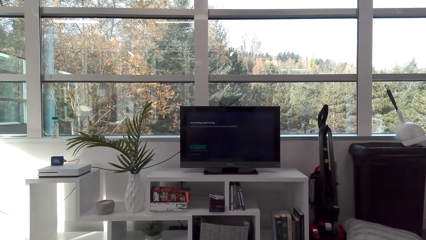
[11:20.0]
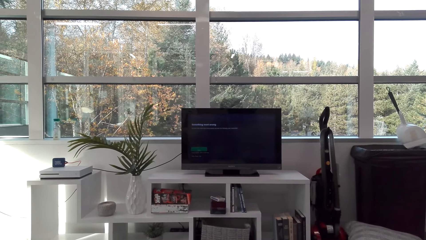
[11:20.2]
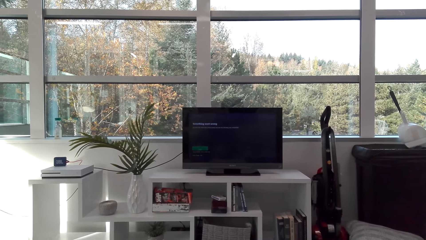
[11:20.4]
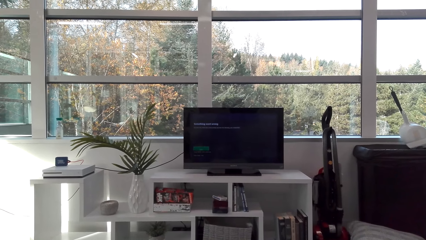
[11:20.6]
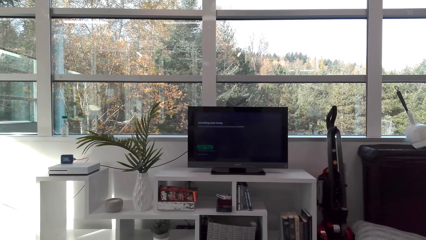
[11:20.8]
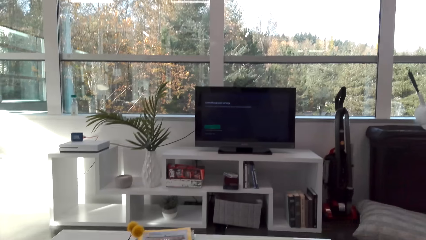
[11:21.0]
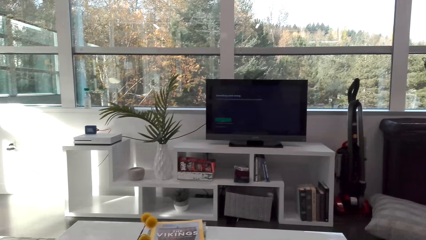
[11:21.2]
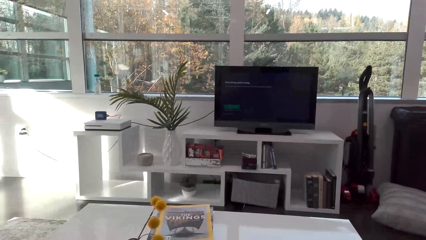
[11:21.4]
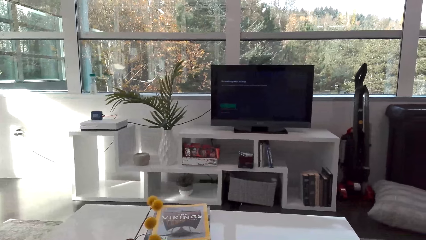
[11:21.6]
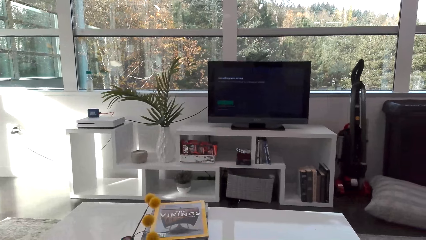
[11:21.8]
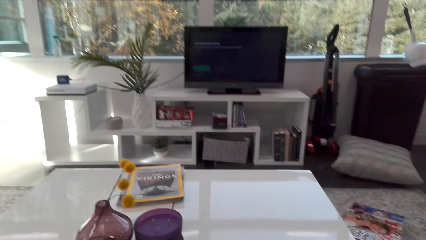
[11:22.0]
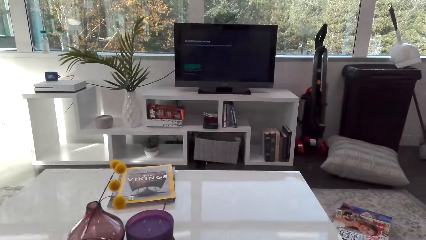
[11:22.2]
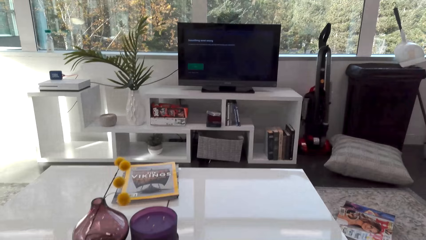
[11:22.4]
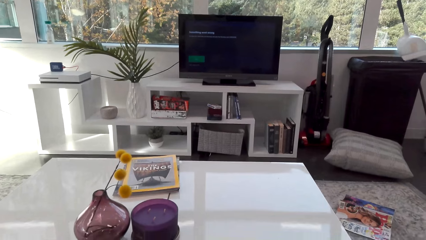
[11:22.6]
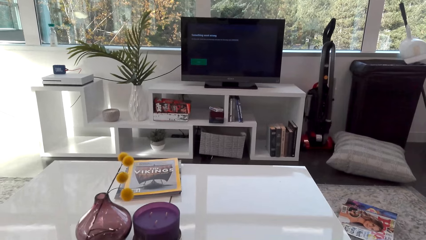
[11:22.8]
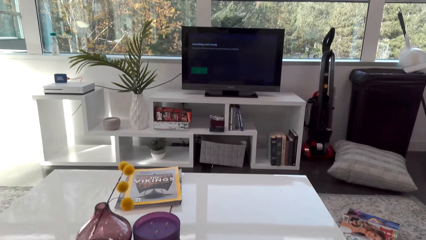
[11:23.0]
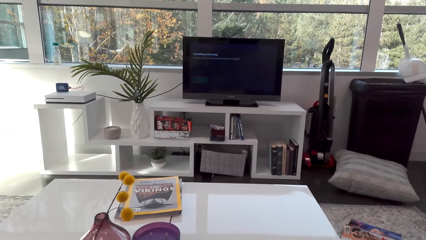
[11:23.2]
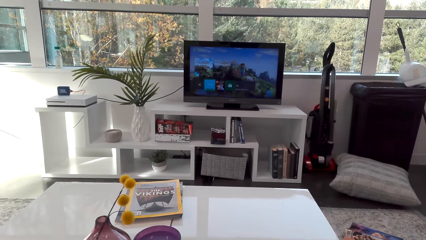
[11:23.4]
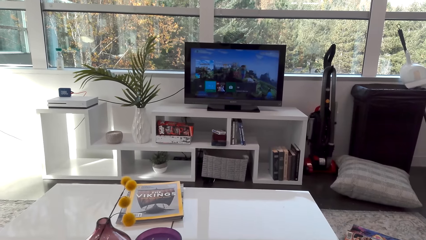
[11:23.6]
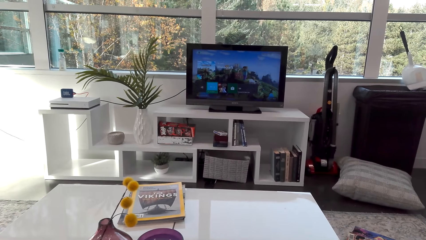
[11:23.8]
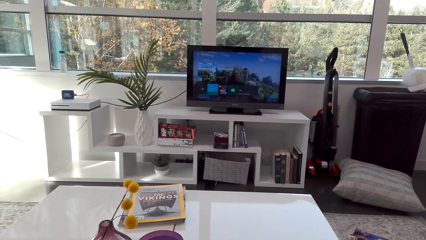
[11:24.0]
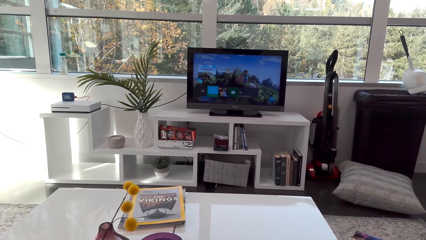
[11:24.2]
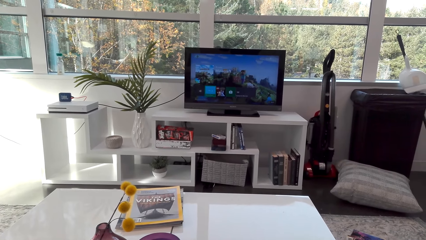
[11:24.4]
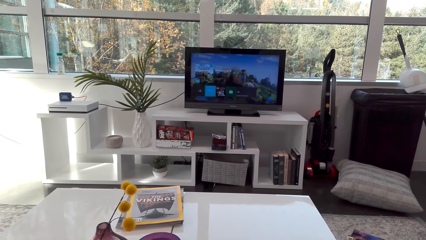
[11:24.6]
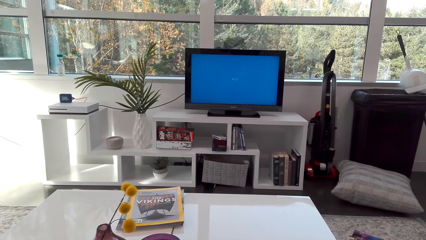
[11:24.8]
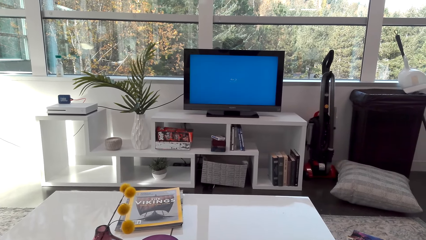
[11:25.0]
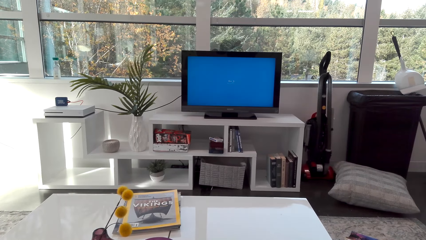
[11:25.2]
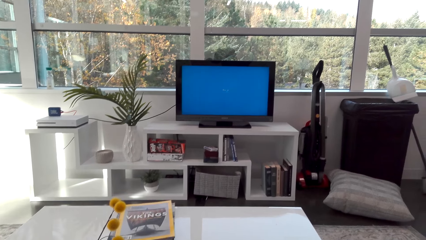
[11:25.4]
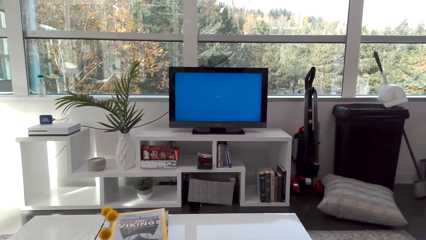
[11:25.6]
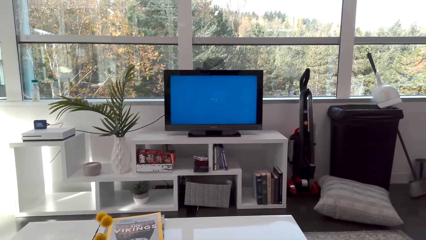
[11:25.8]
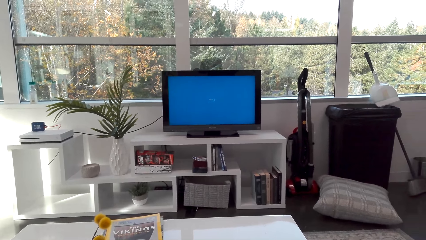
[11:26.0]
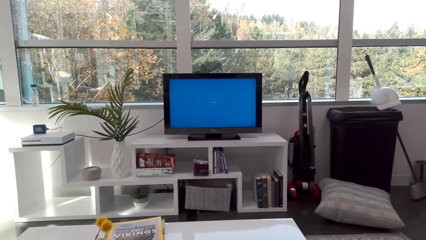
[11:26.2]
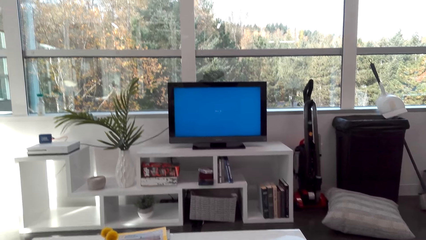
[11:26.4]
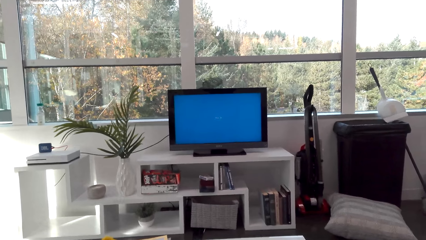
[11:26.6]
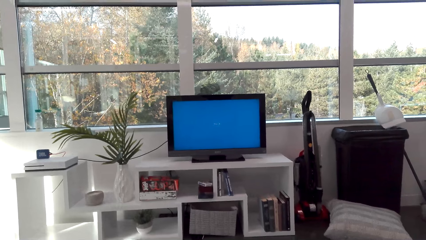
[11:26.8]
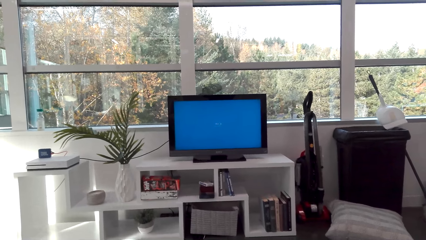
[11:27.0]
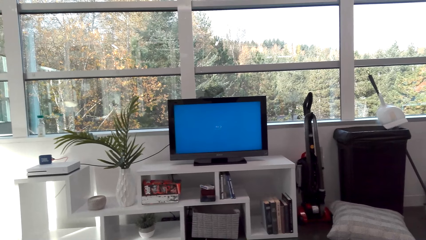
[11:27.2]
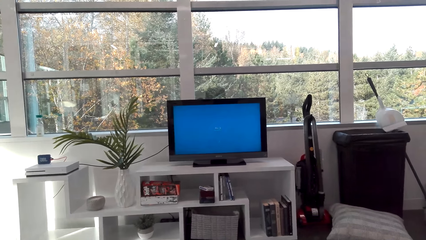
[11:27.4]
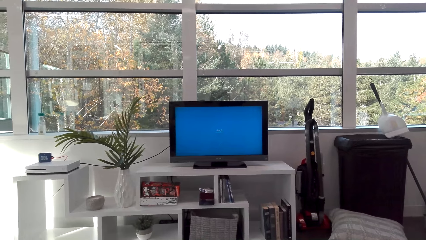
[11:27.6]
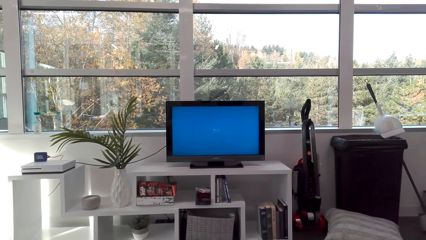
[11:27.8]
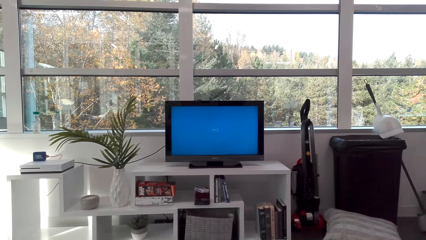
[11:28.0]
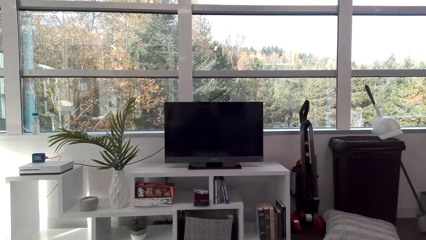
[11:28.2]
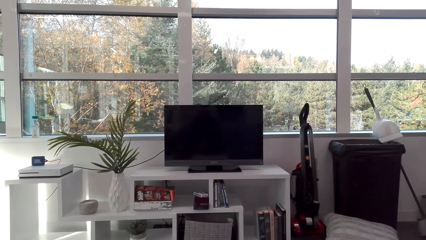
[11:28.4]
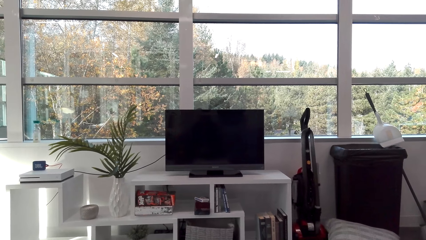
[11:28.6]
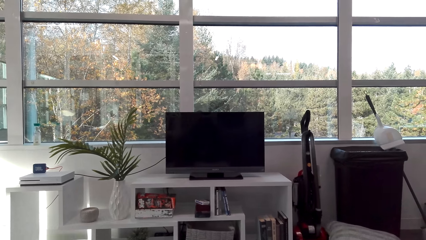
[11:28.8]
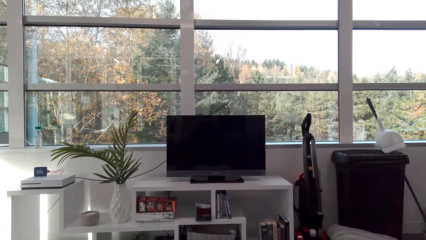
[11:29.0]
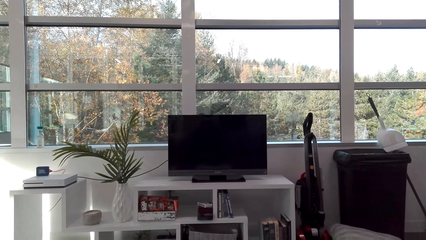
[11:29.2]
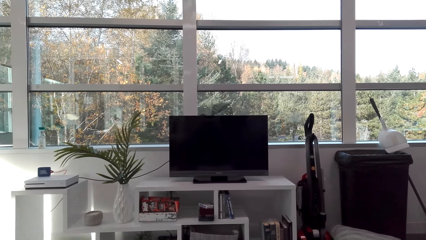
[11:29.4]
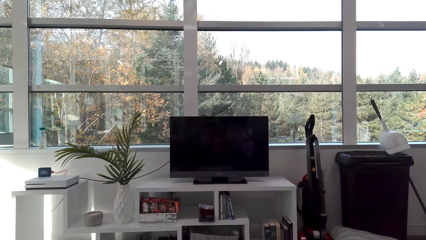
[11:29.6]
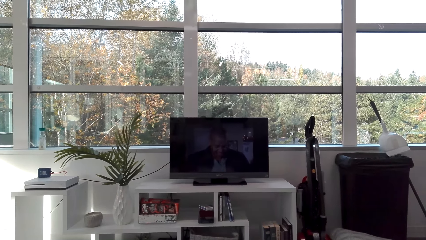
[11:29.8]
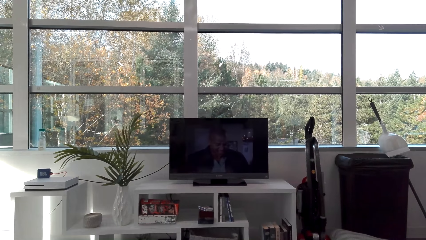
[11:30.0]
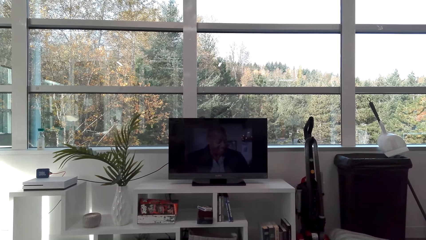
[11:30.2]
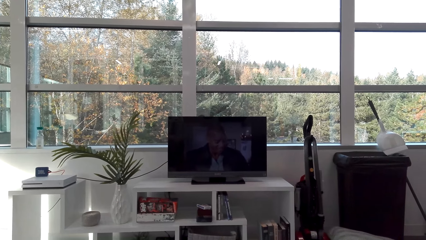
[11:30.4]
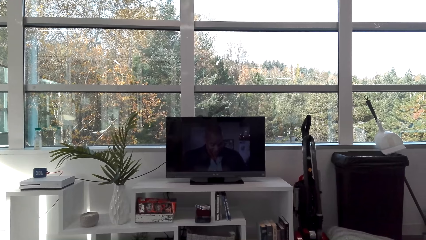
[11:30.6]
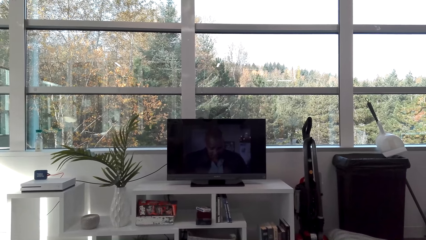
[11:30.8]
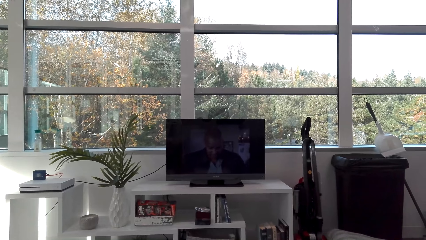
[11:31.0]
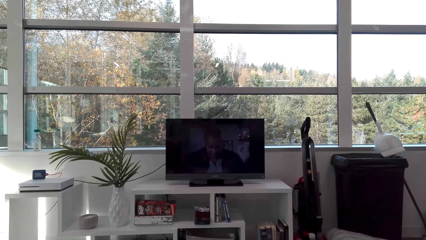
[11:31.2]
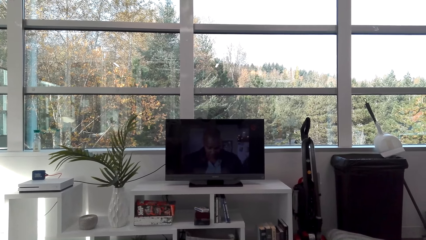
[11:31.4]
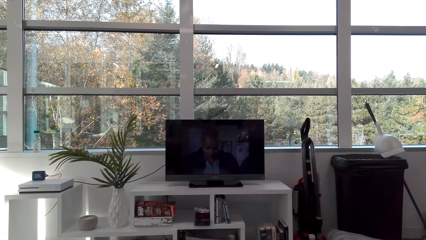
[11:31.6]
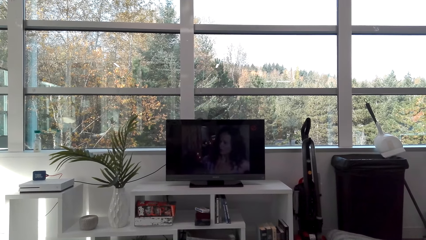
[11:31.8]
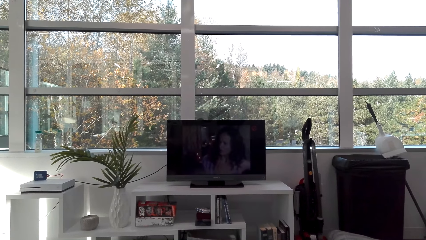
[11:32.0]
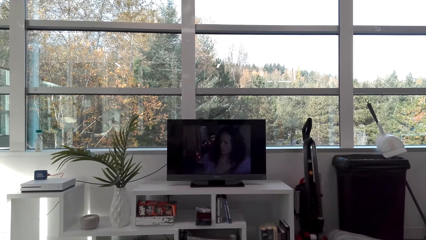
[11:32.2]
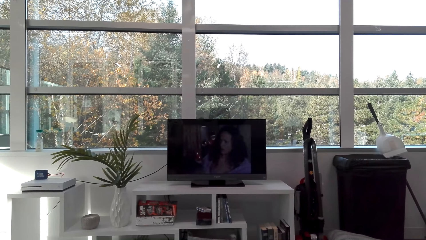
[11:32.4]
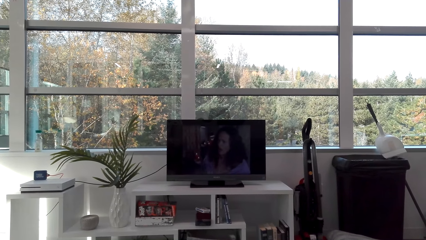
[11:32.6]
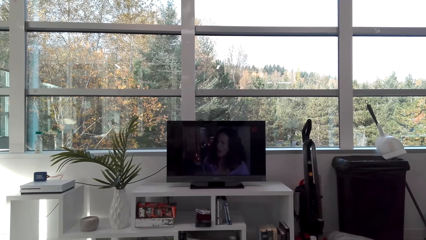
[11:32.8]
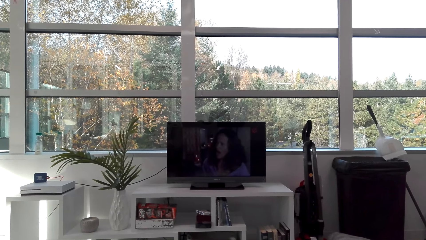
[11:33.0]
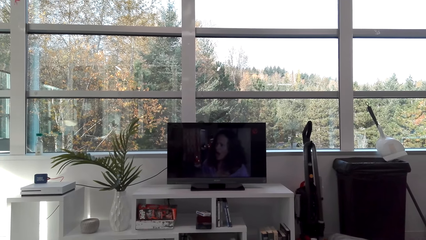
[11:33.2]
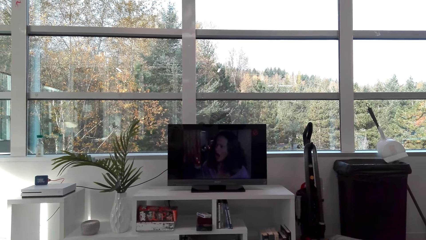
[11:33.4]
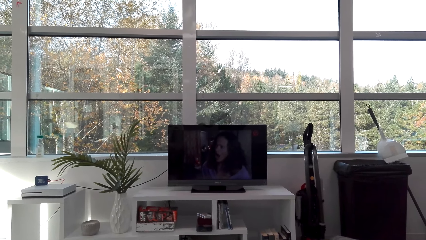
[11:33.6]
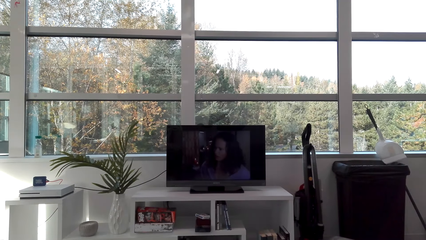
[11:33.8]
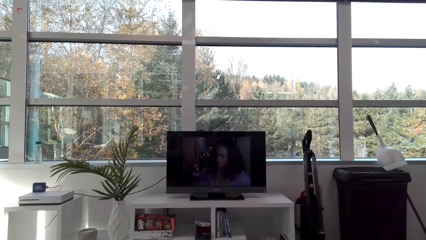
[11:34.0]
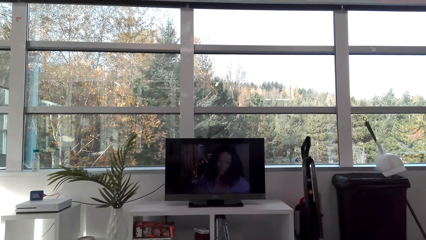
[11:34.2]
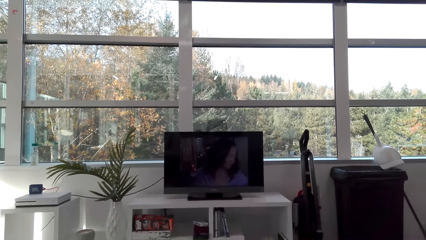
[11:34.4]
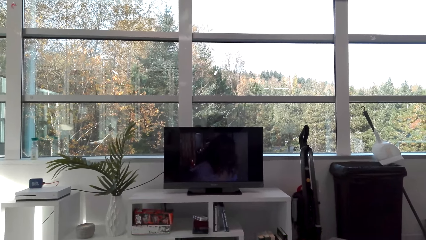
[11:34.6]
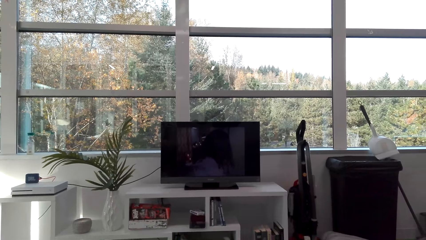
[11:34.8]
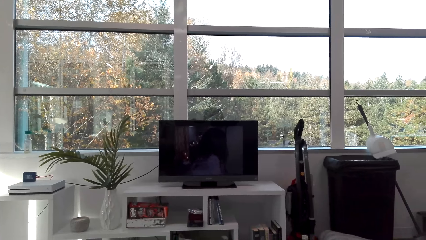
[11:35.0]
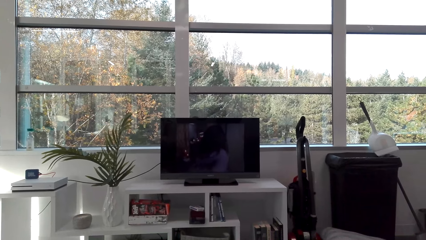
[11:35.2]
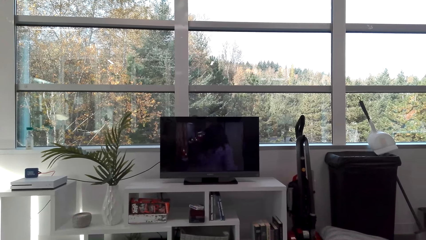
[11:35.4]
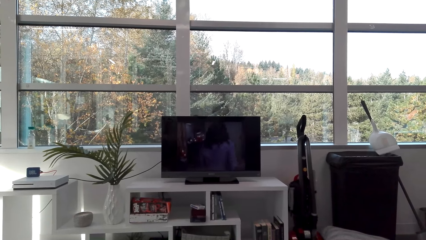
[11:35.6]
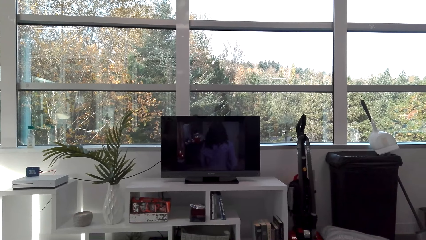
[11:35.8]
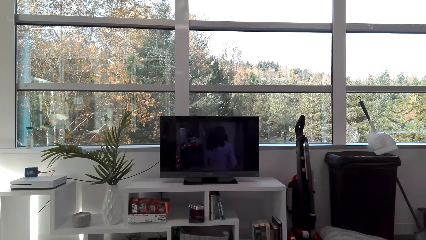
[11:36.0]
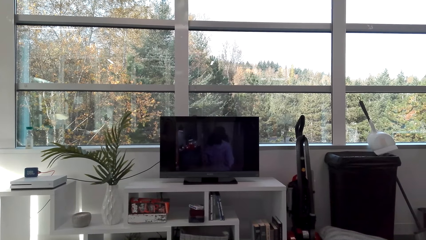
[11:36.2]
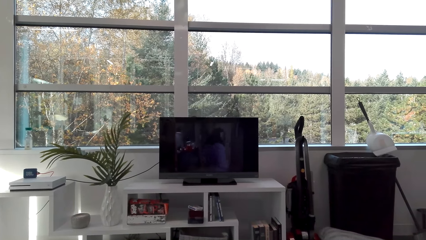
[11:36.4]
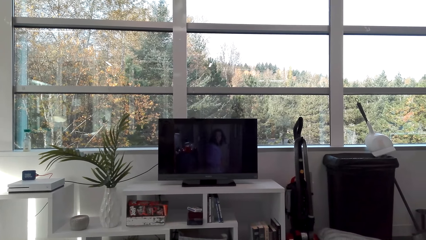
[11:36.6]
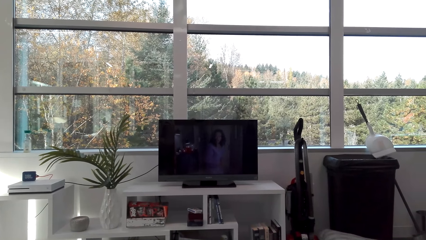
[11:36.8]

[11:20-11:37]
The camera wearer scrolls the television. They watch the television.
